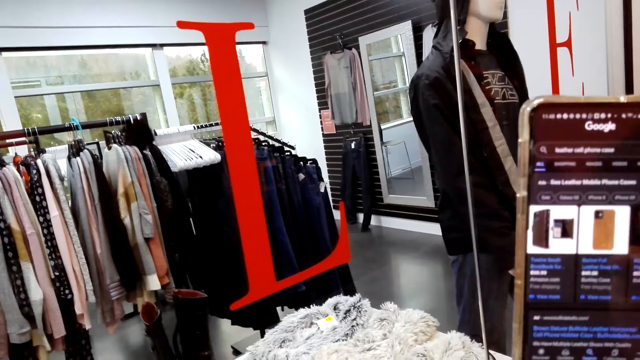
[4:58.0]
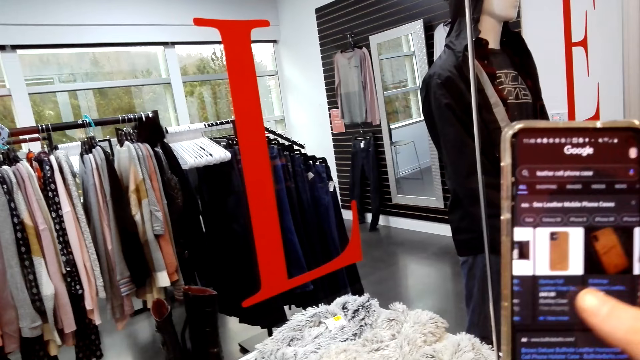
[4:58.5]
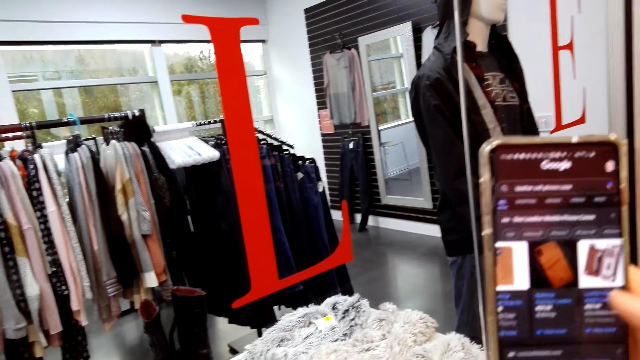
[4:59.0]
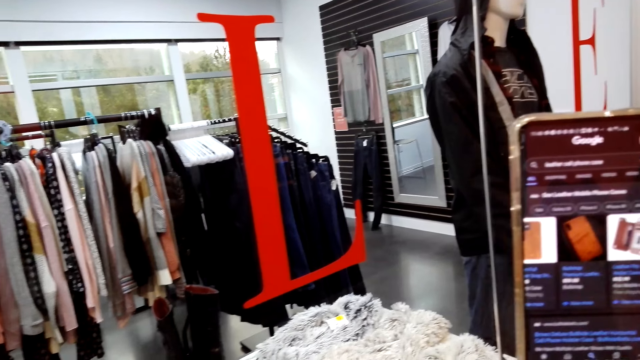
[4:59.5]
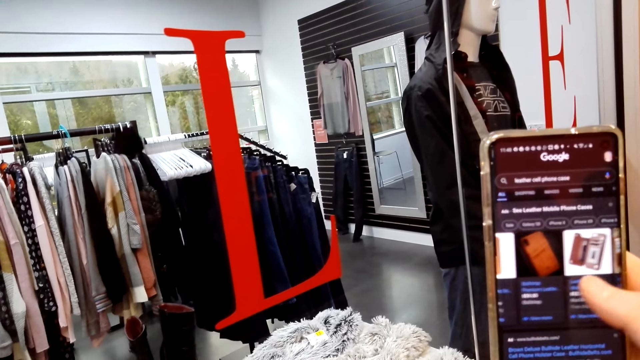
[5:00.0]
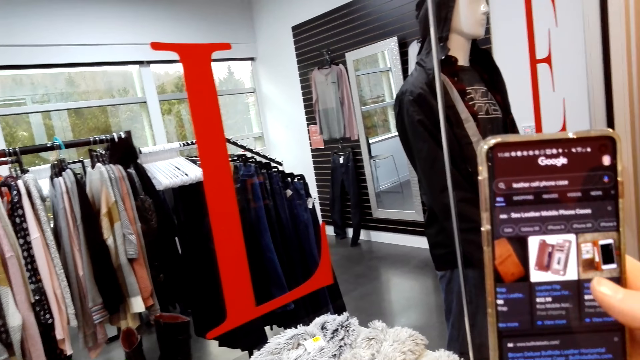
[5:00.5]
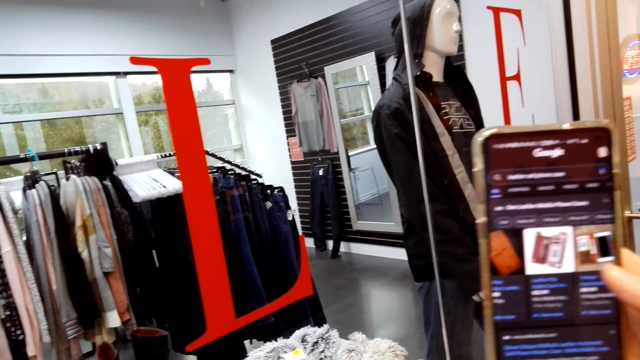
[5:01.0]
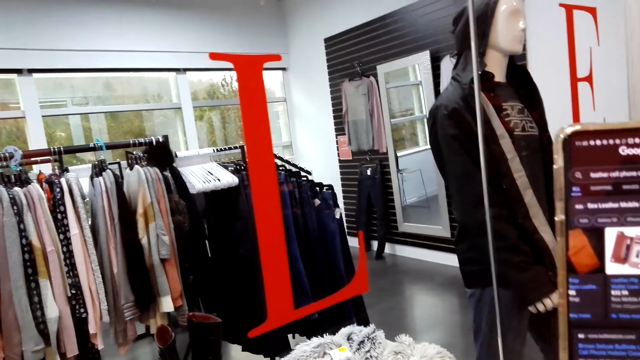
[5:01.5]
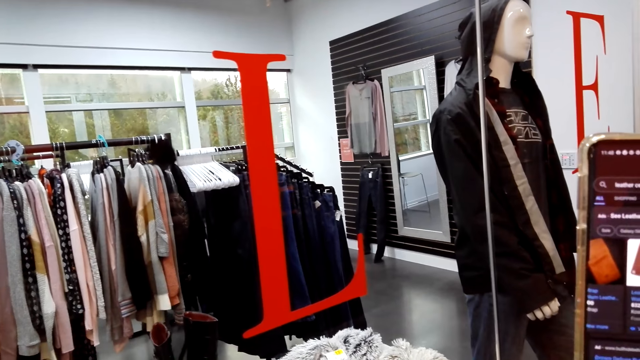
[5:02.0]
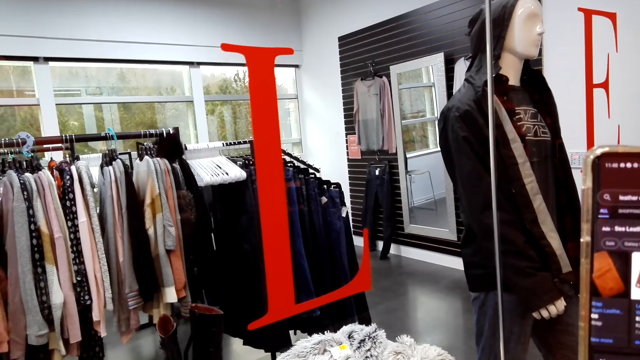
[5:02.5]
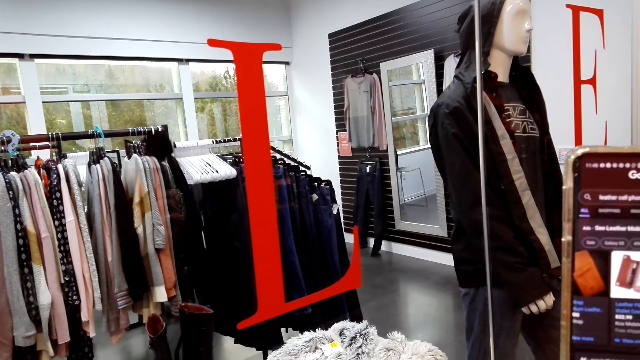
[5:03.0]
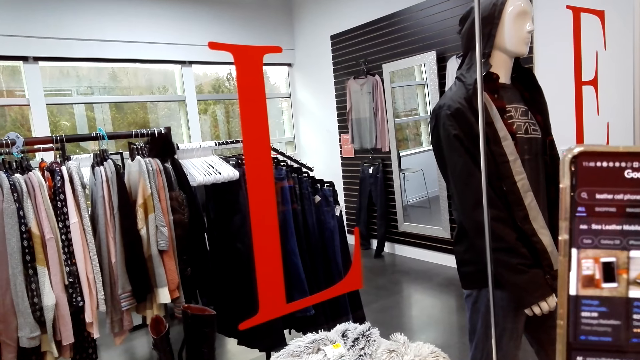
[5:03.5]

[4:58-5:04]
The camera wearer swipes the phone.

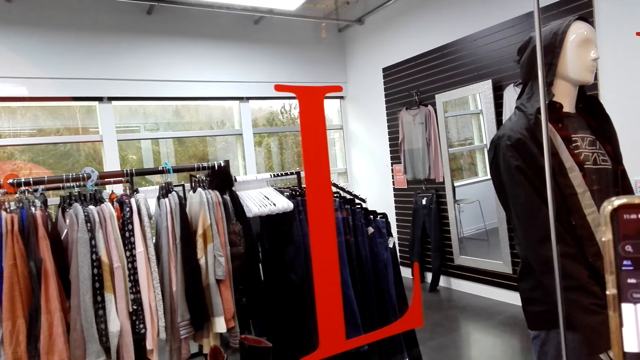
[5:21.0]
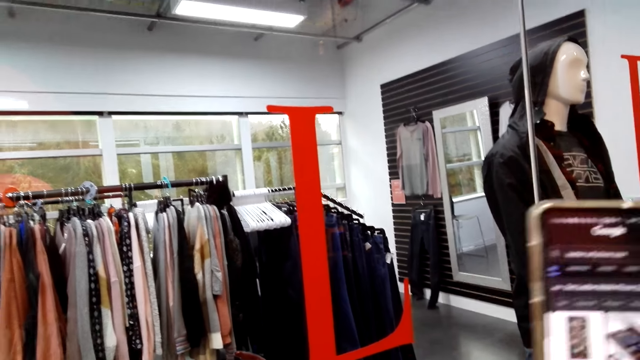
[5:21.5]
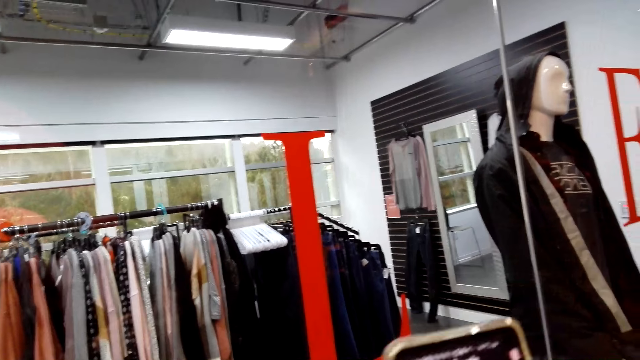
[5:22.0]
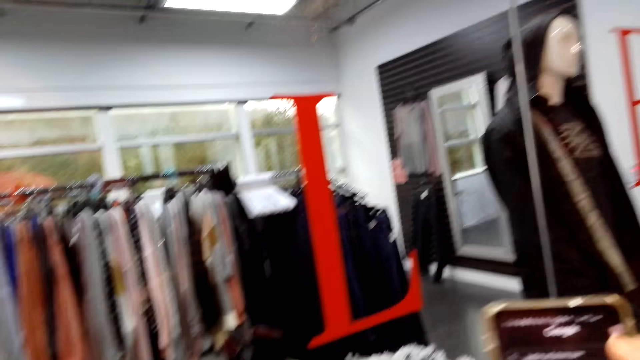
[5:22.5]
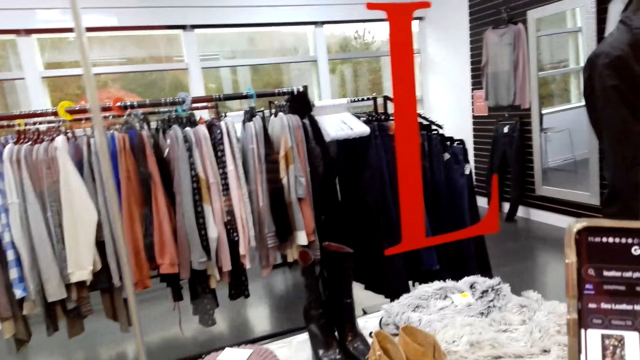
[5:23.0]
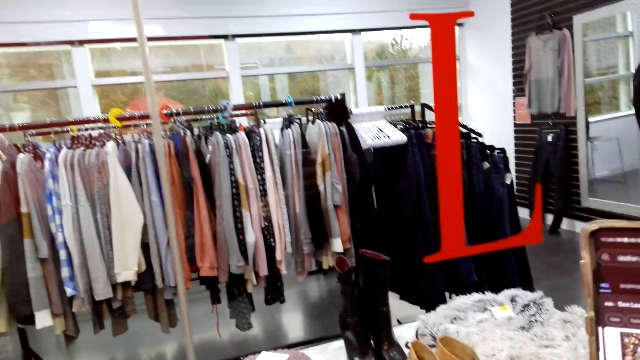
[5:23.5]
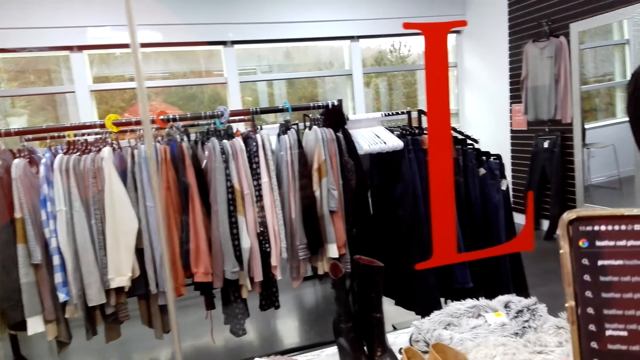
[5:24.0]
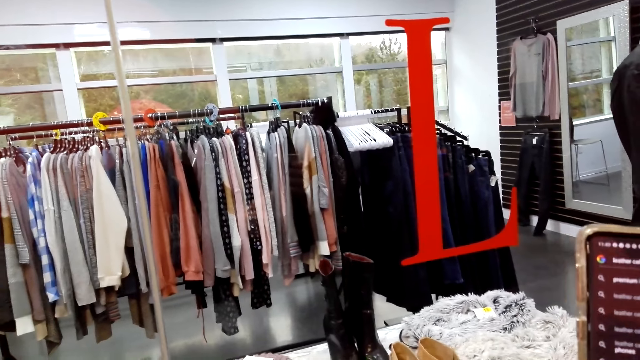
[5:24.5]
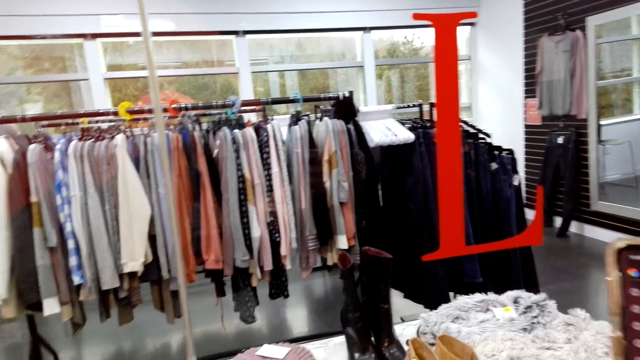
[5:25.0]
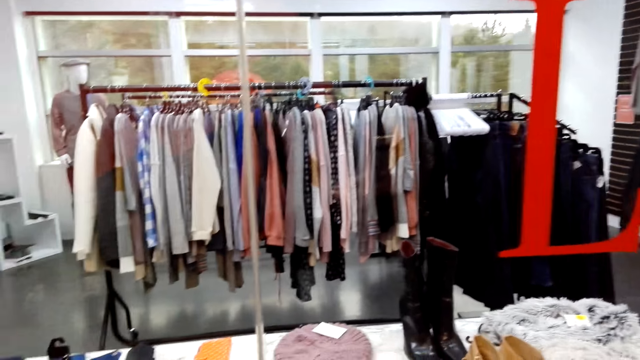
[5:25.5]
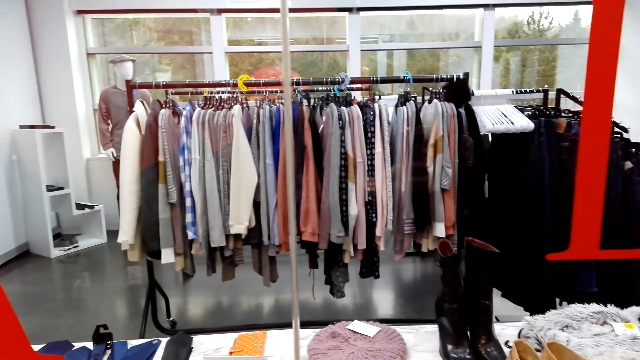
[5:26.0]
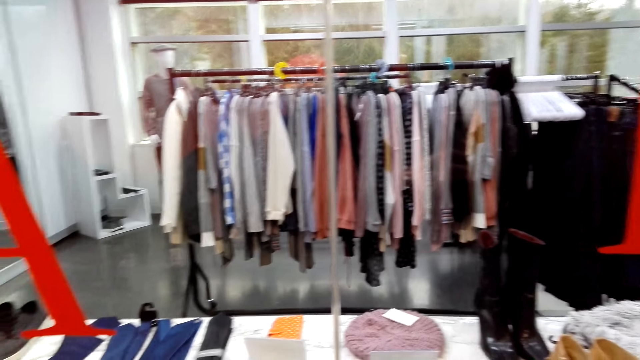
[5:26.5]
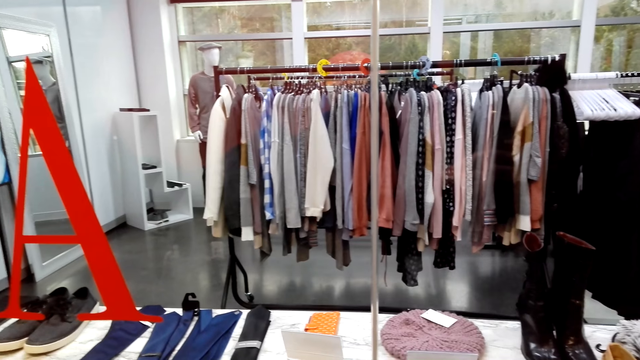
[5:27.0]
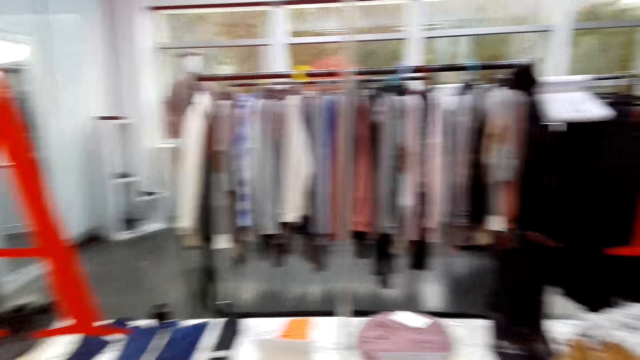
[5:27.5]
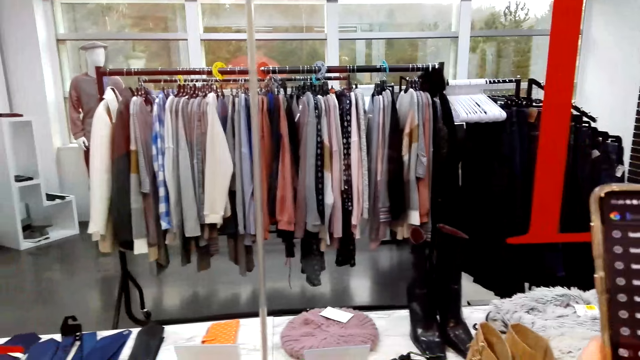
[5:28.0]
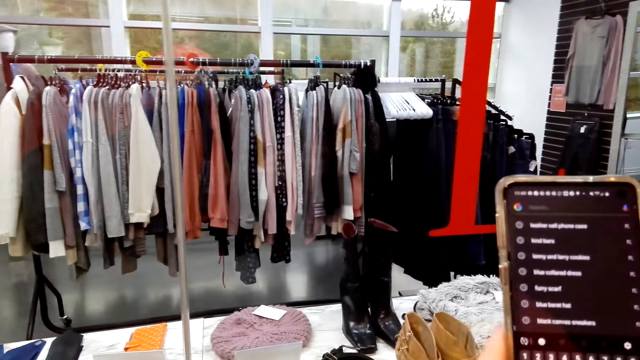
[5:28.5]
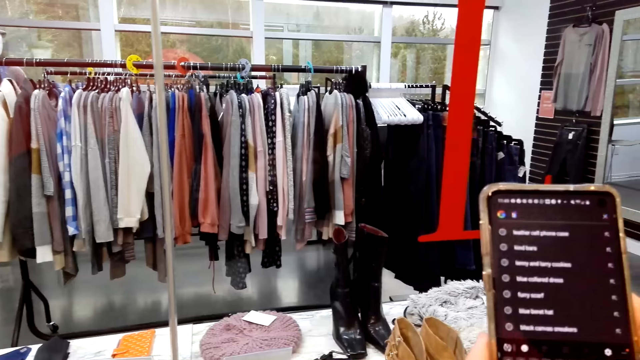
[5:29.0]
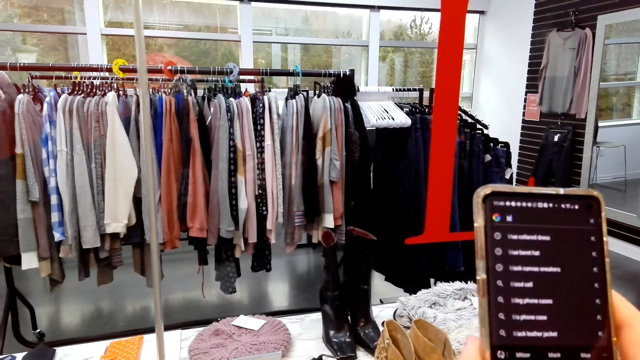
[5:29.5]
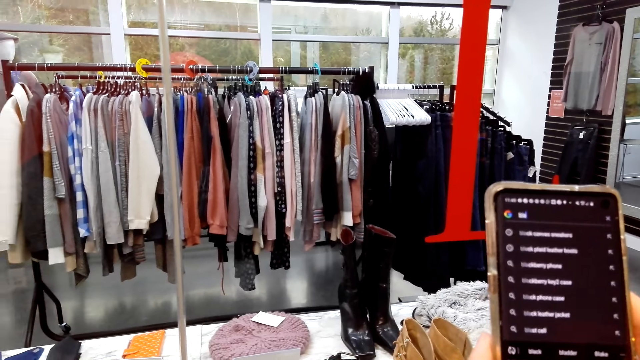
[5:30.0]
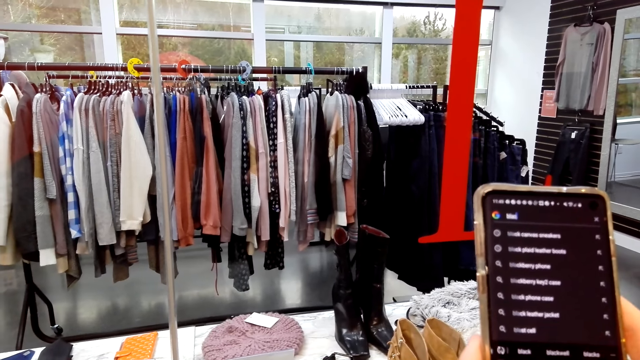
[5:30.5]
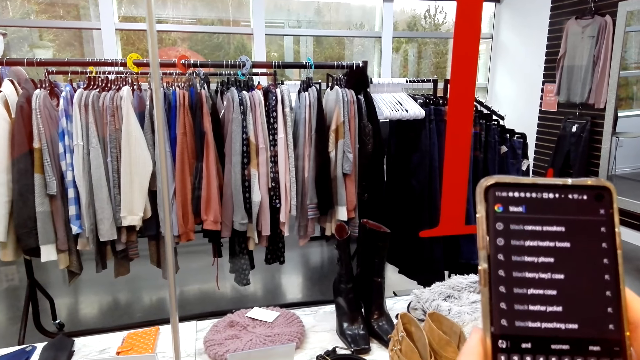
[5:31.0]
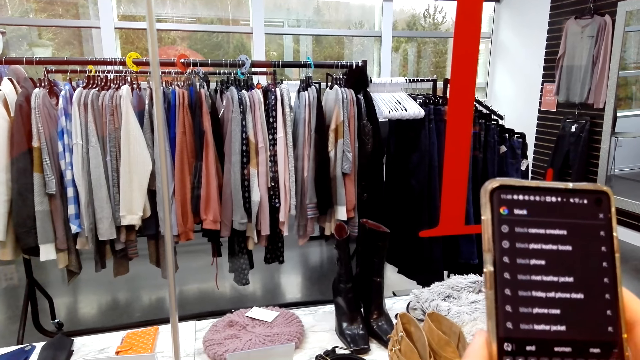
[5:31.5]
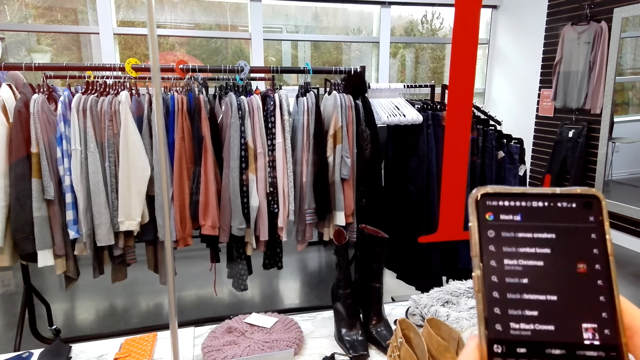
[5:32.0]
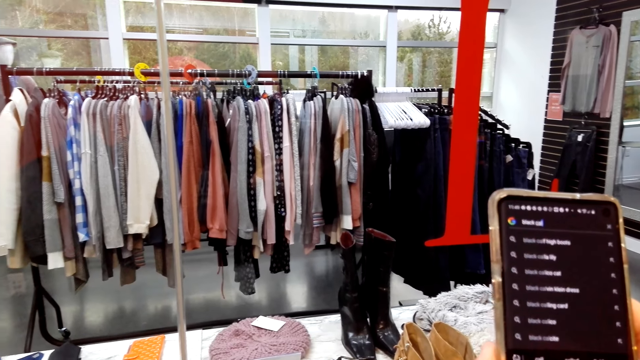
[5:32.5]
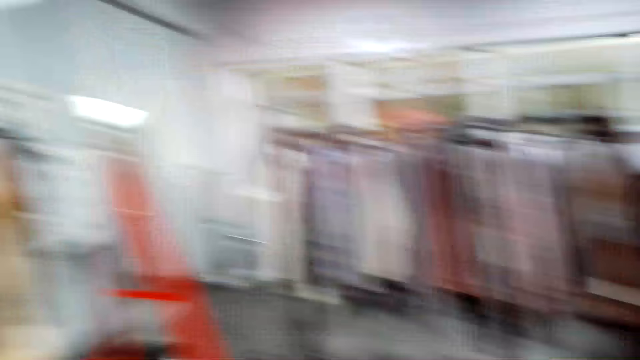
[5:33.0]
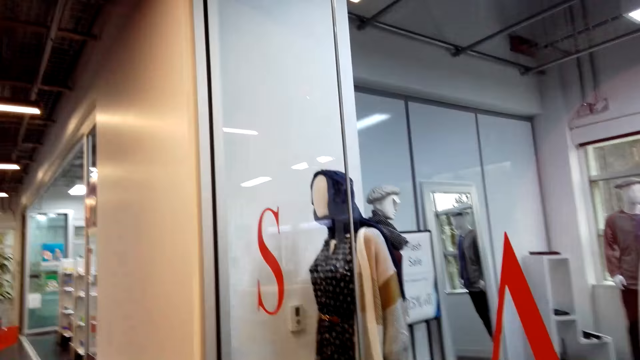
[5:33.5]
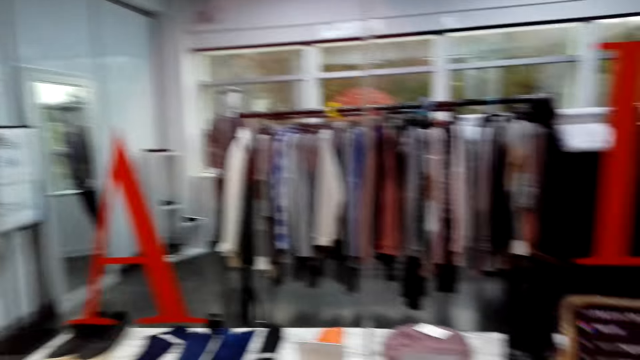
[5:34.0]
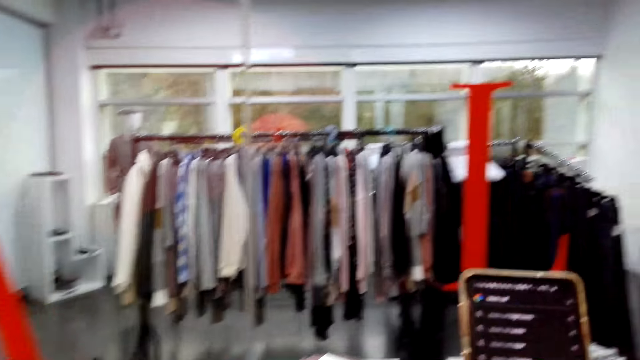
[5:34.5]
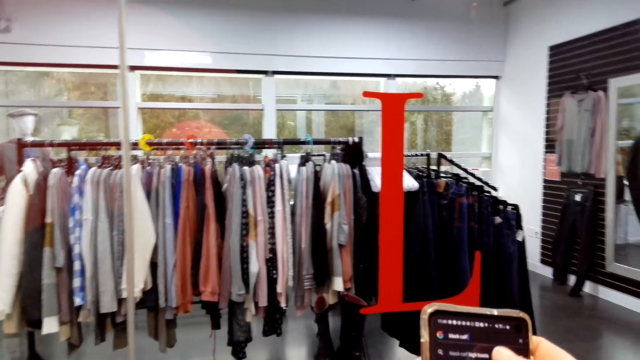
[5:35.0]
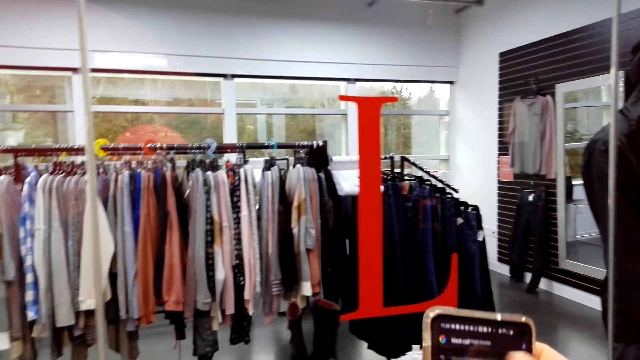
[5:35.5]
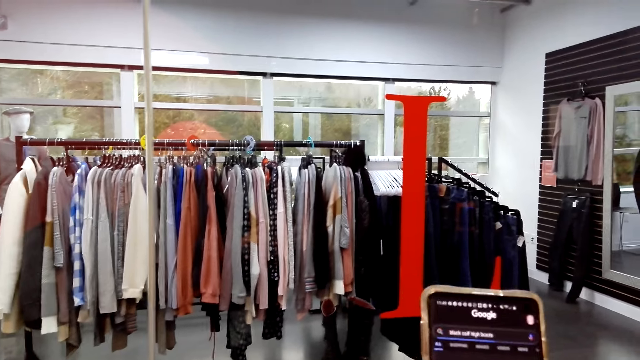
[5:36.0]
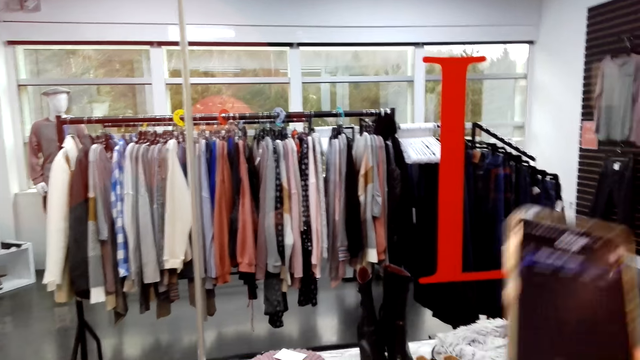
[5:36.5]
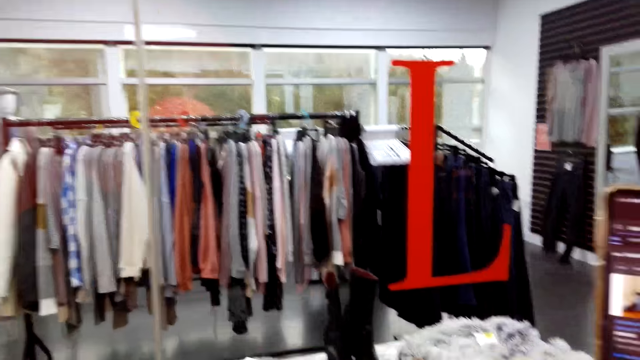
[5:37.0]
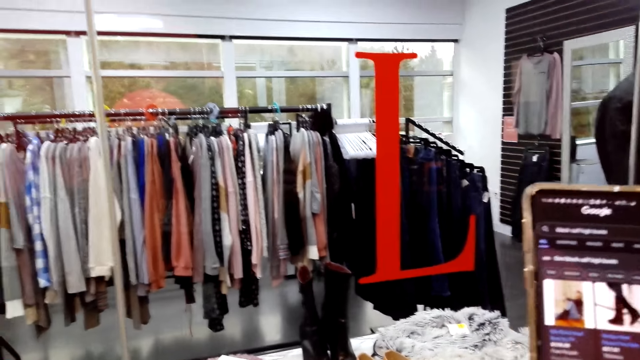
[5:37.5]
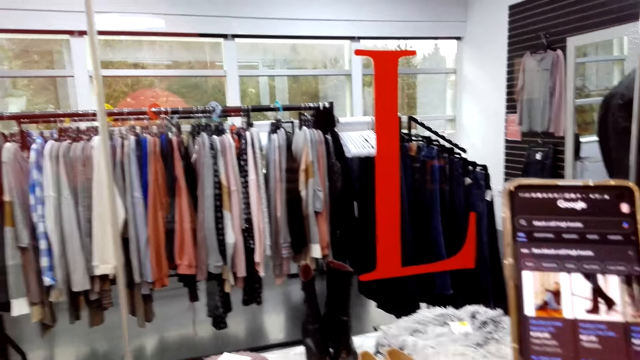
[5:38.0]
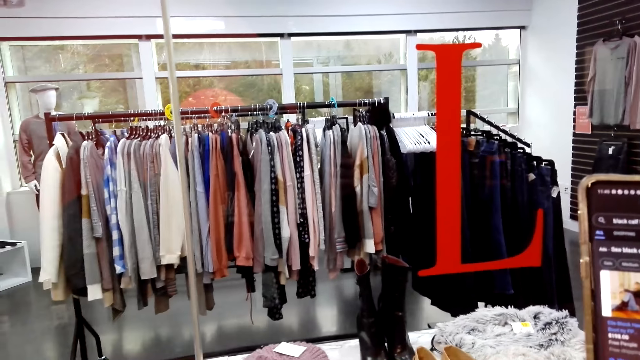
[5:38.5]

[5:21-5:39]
The camera wearer moves his hand. He looks around. He looks at the display. He types on the phone. He looks around. He uses the phone.
